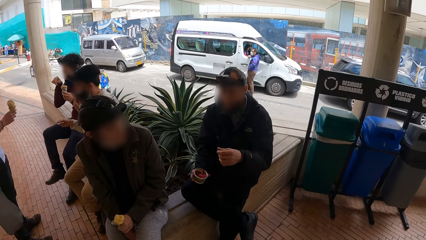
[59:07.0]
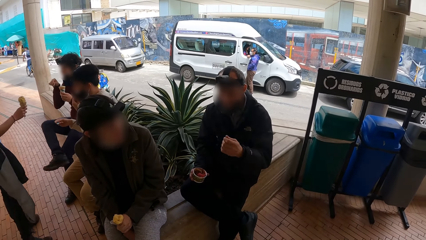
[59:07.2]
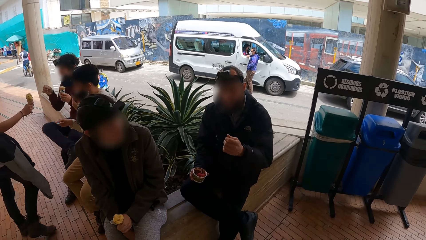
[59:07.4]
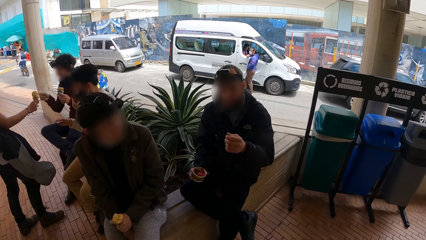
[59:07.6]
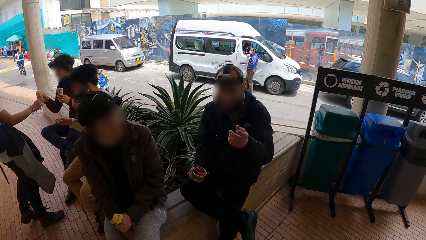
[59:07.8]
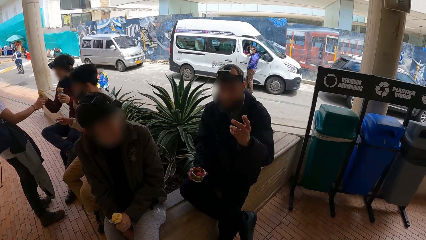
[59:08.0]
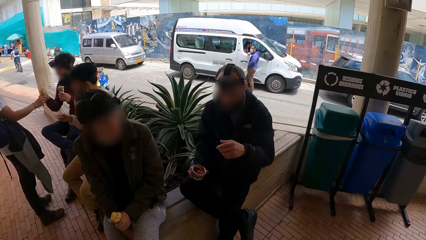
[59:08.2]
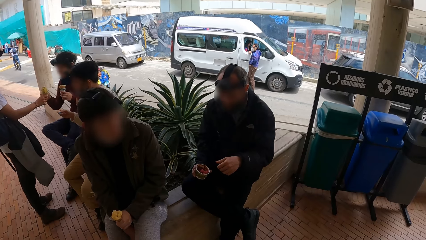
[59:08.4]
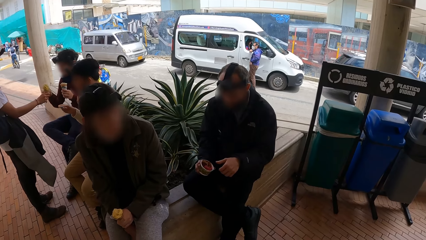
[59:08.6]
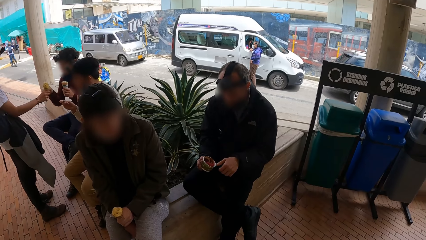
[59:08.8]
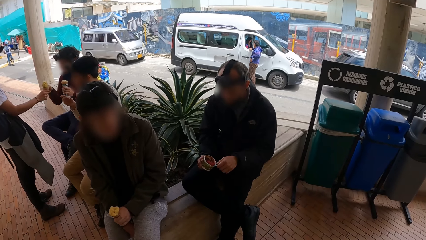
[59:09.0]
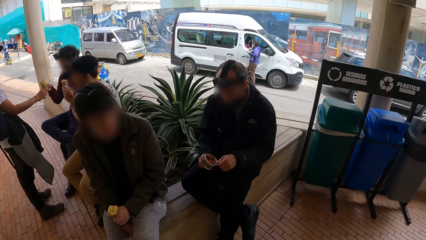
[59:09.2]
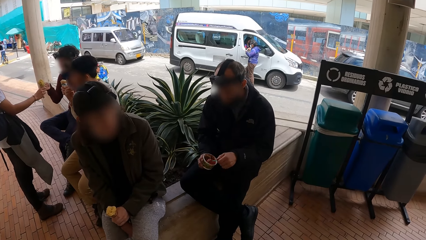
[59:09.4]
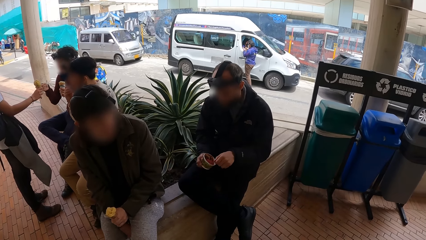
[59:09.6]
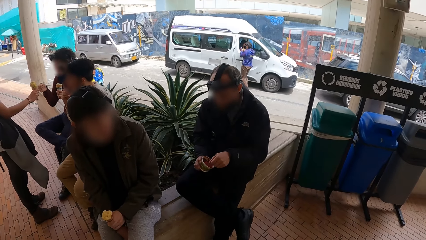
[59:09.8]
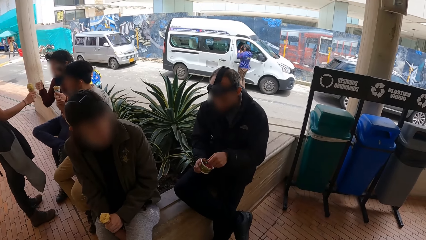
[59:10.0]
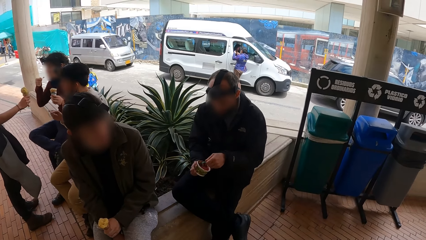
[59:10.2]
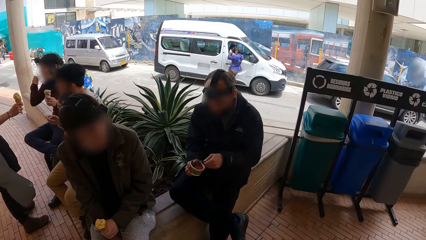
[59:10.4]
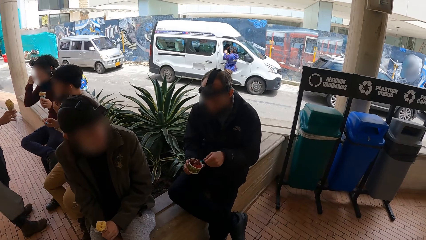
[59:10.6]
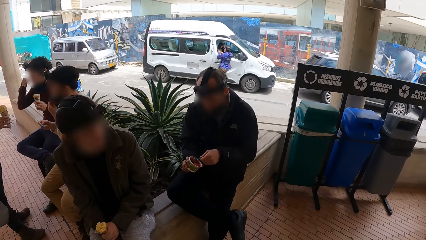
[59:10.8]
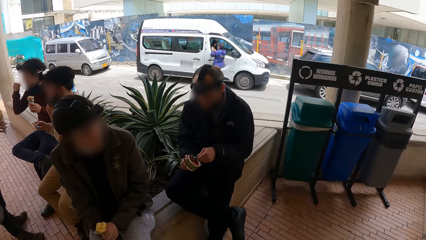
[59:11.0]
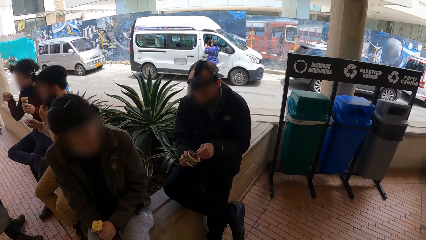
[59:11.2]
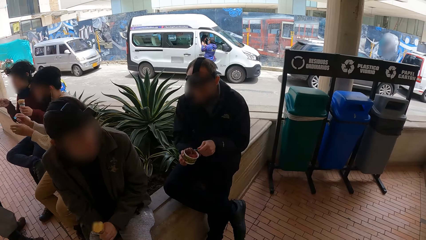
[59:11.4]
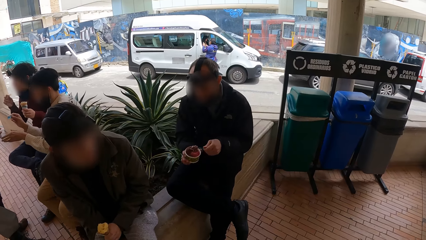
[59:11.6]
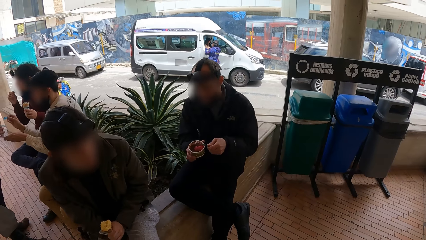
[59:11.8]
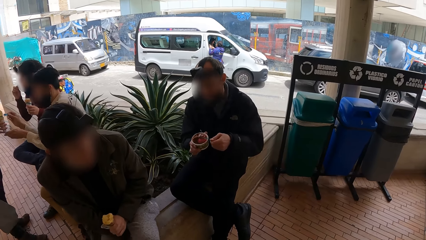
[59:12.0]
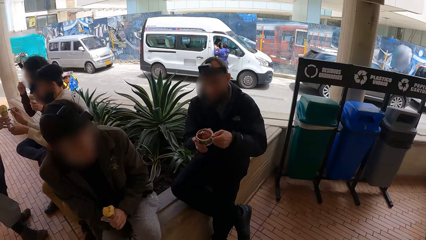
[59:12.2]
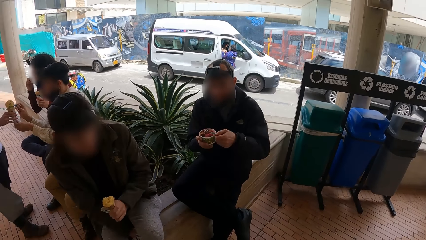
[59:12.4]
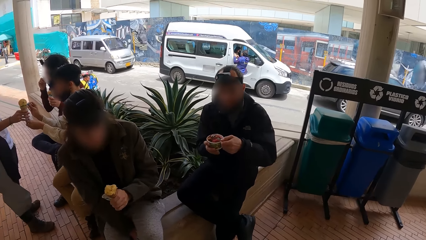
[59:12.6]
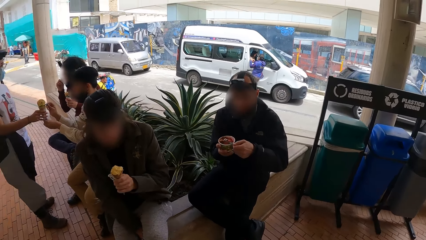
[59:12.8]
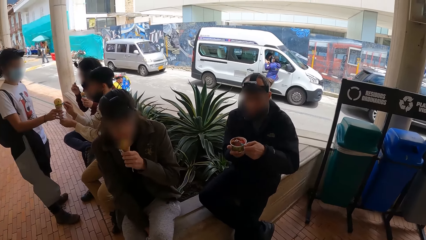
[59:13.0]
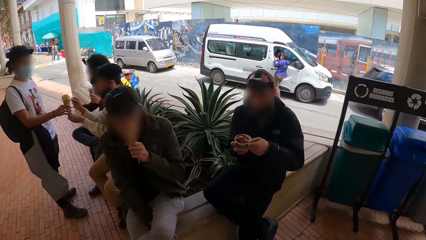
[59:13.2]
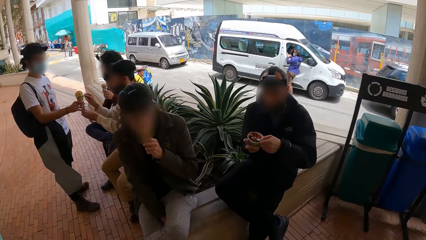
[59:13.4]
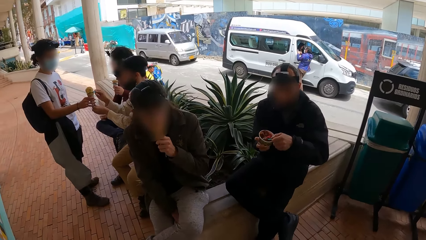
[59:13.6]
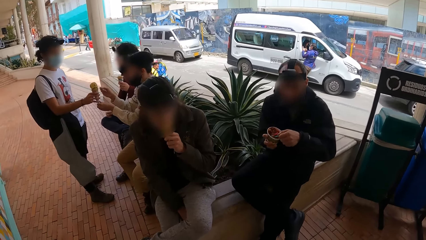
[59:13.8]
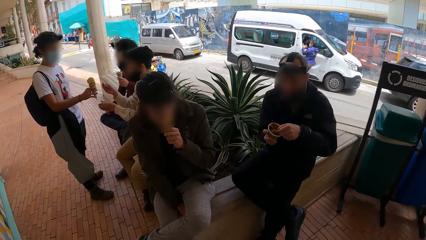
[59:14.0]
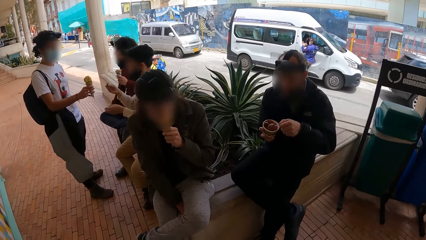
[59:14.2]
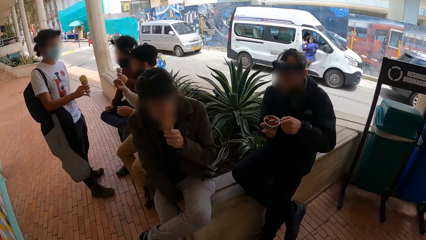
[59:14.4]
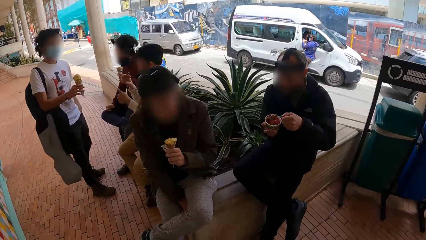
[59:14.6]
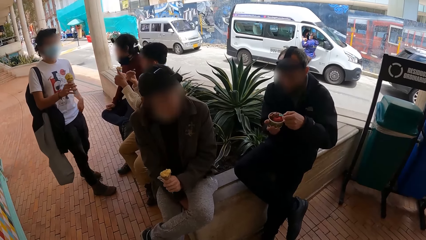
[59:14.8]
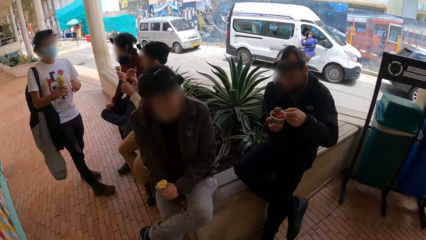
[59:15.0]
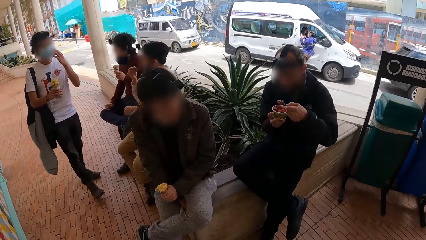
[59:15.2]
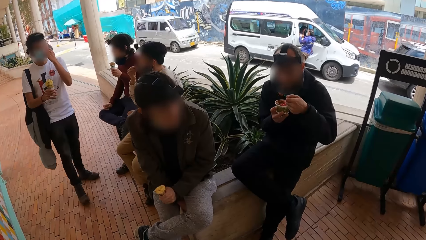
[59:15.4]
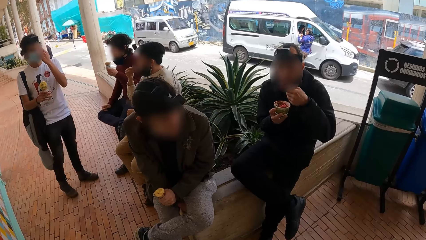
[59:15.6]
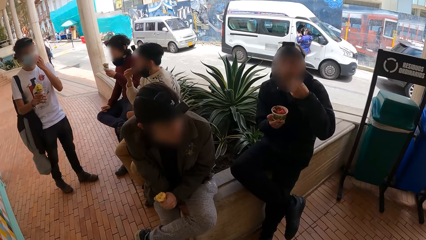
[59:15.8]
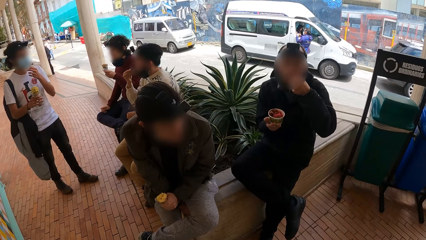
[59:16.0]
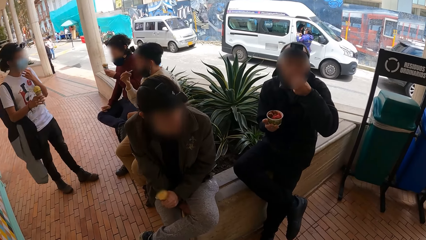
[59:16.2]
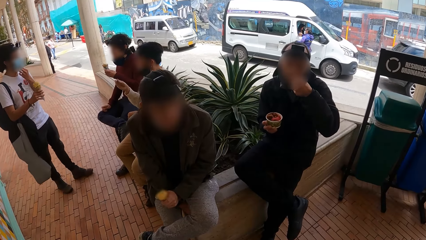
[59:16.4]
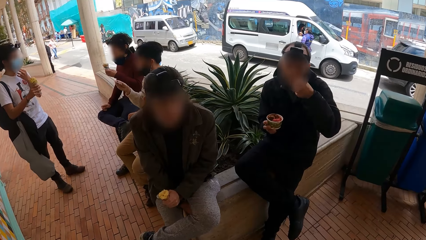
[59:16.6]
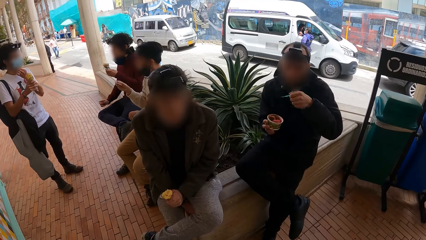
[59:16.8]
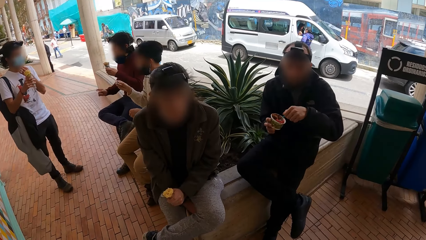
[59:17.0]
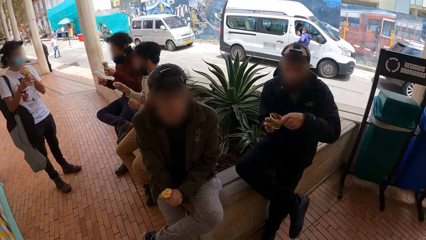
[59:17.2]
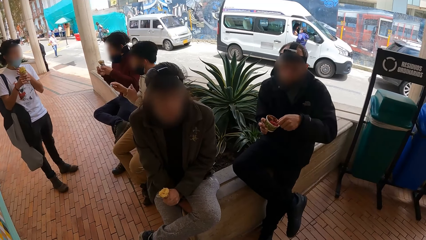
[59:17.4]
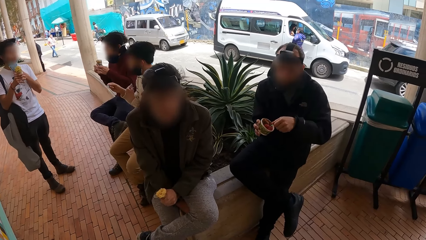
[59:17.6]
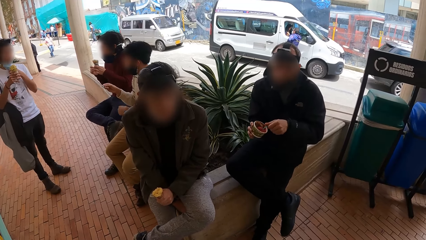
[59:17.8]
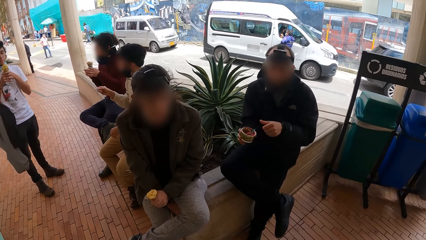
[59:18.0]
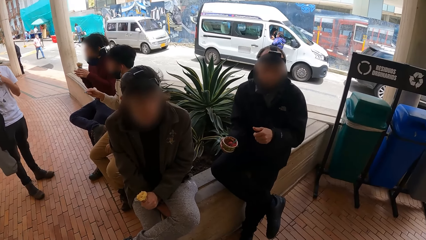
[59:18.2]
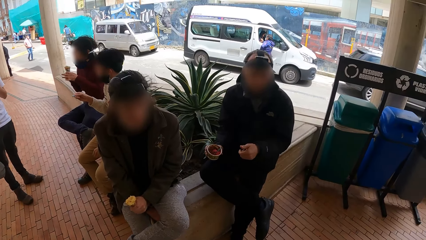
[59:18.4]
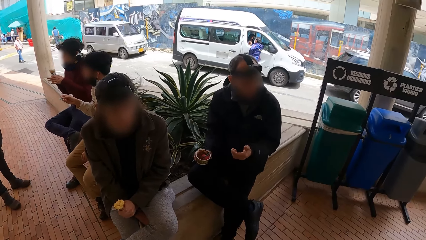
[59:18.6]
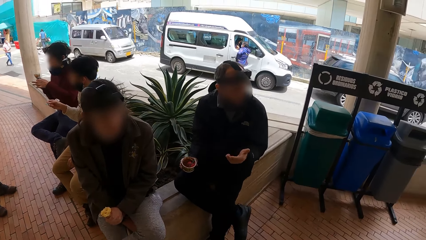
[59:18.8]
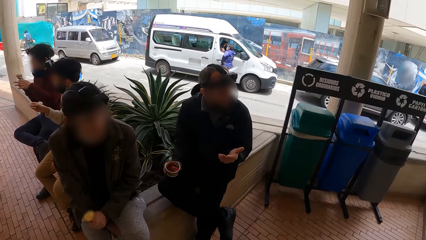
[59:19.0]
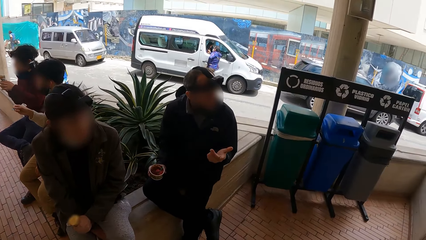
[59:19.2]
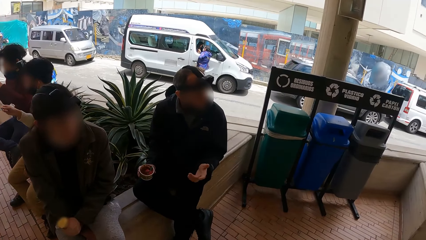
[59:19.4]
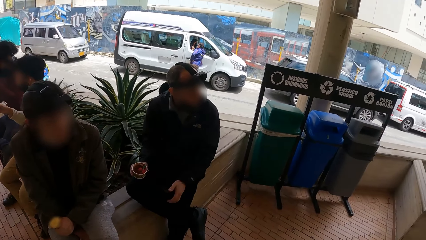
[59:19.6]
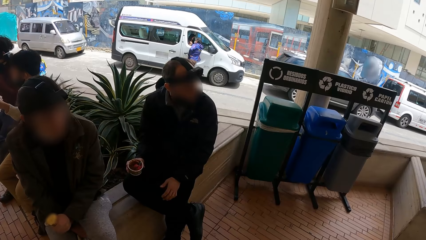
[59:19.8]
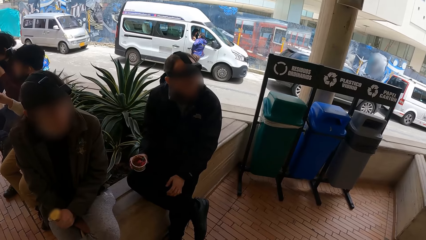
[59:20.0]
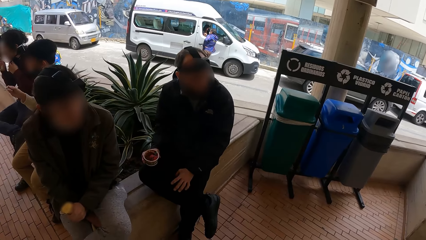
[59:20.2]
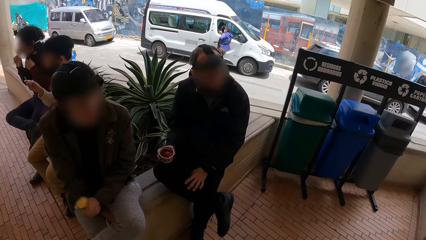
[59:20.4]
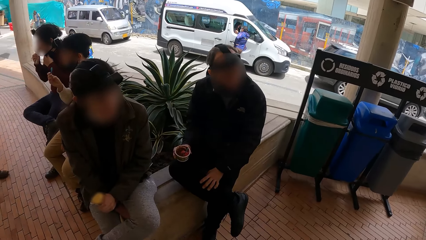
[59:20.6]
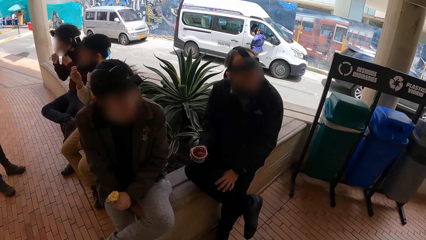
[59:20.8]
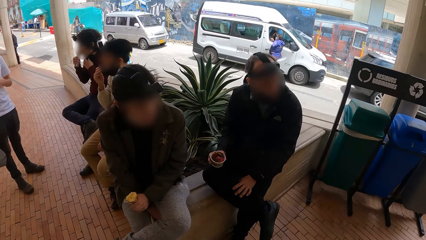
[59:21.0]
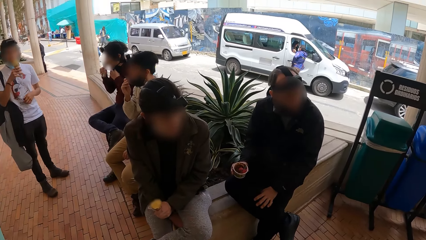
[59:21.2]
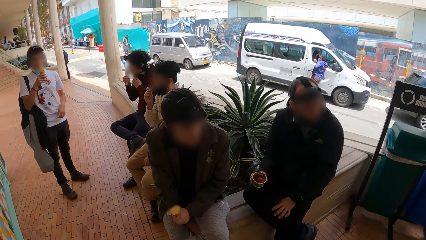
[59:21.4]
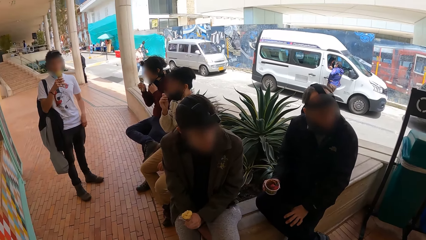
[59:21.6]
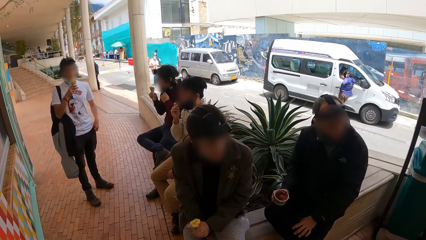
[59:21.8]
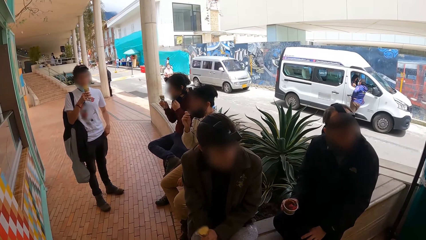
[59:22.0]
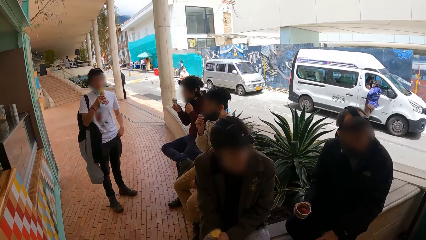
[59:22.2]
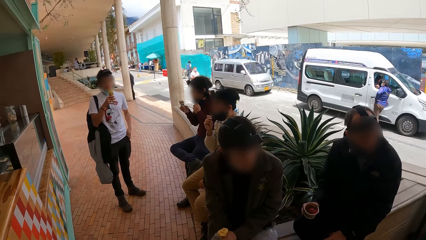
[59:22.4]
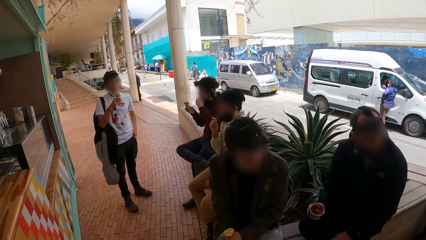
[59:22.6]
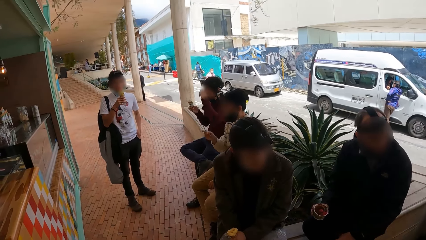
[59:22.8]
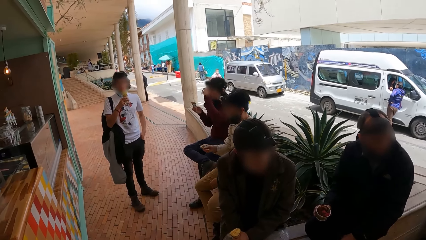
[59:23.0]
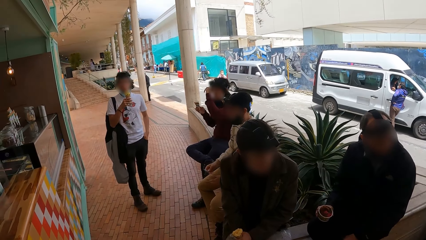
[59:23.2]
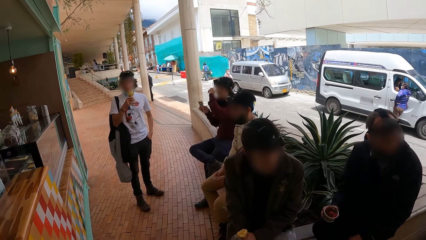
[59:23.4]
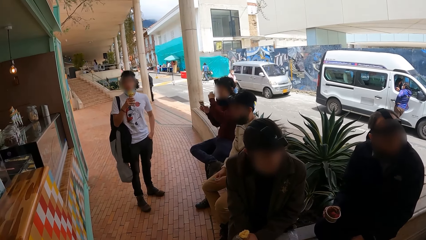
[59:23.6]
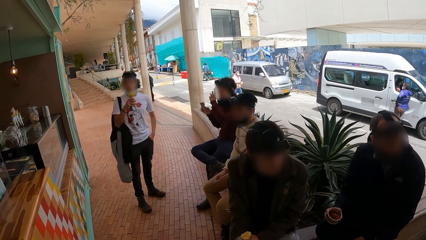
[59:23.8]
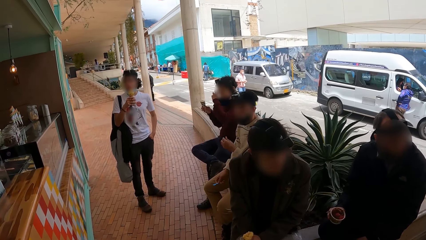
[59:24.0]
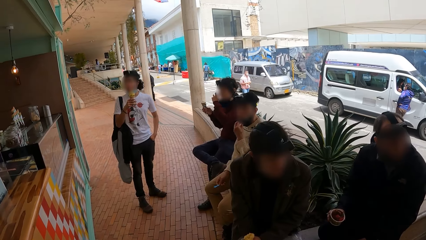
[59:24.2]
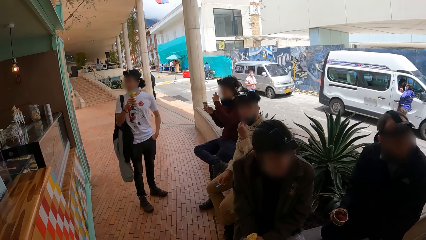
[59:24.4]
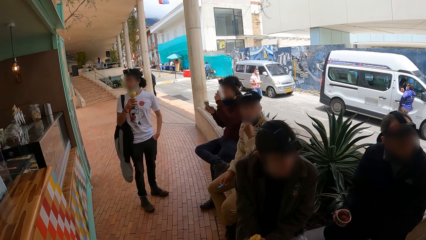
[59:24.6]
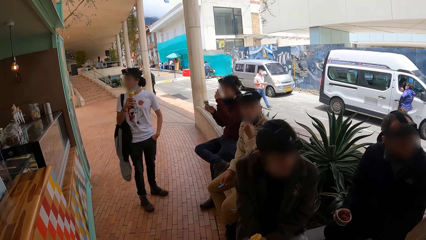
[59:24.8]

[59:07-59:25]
A man picks up the spoon in the cup with his left hand. He scoops ice-cream from the cup with the spoon in his left hand. He licks the ice-cream on the spoon. He places the spoon in the cup with his left hand. He places his left hand on his leg.
